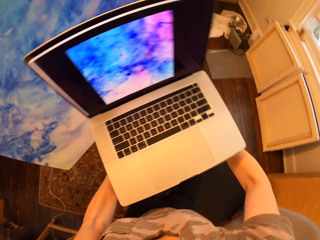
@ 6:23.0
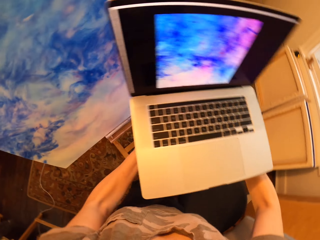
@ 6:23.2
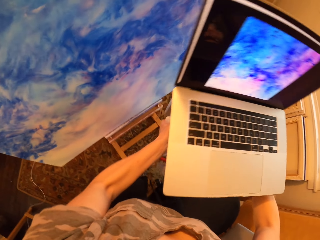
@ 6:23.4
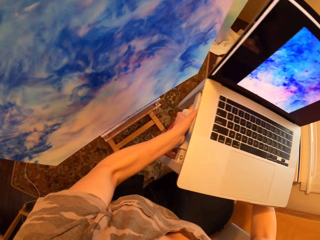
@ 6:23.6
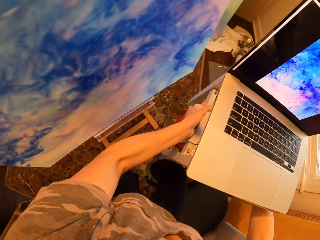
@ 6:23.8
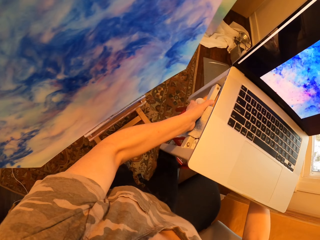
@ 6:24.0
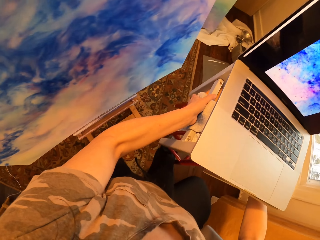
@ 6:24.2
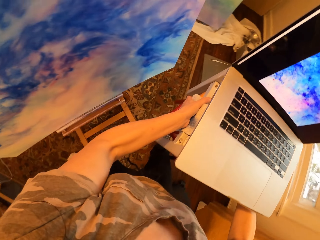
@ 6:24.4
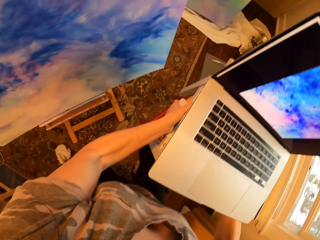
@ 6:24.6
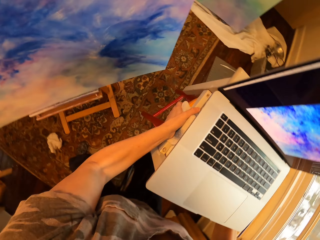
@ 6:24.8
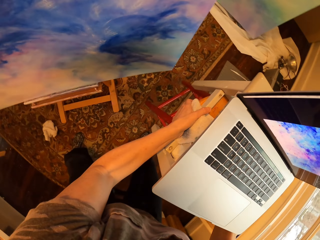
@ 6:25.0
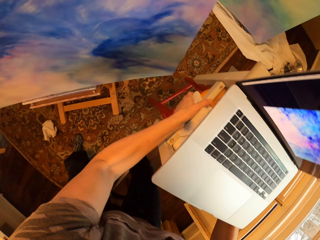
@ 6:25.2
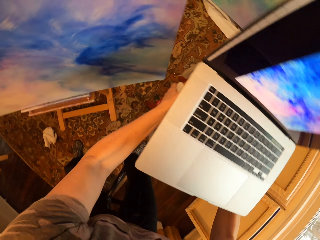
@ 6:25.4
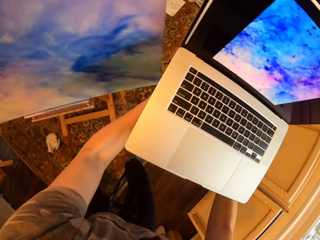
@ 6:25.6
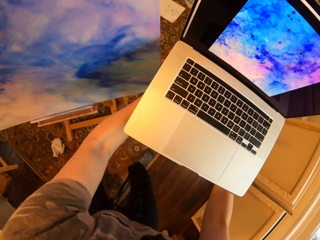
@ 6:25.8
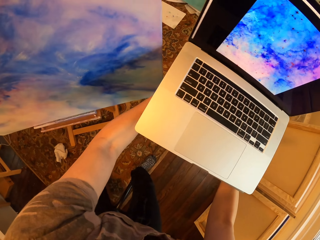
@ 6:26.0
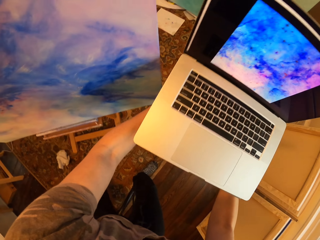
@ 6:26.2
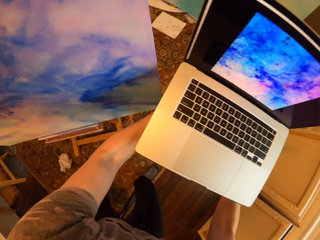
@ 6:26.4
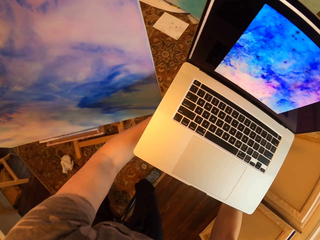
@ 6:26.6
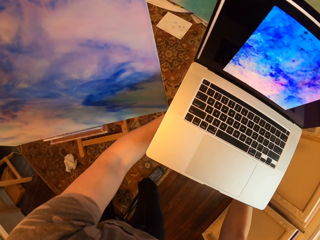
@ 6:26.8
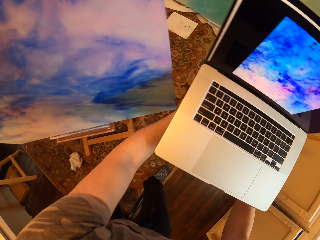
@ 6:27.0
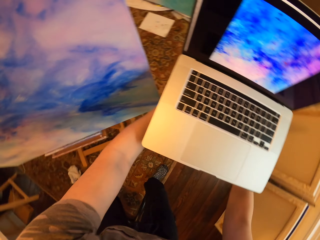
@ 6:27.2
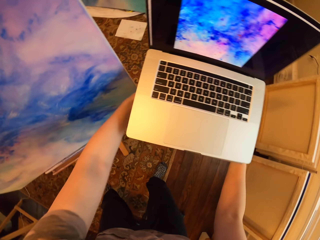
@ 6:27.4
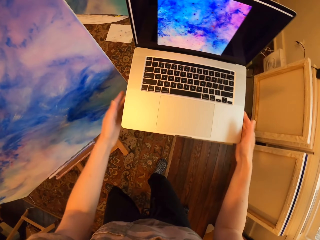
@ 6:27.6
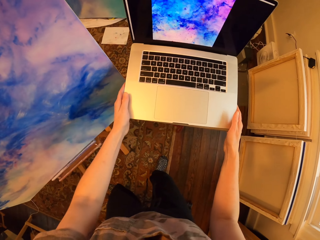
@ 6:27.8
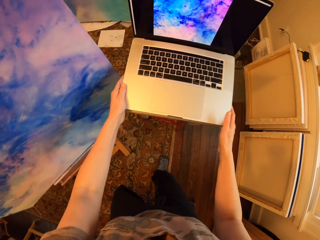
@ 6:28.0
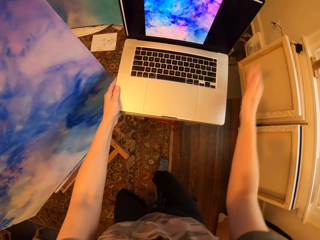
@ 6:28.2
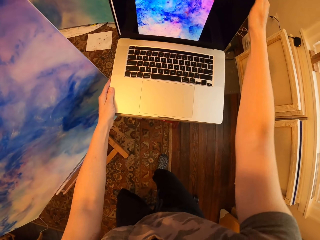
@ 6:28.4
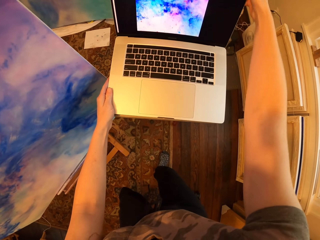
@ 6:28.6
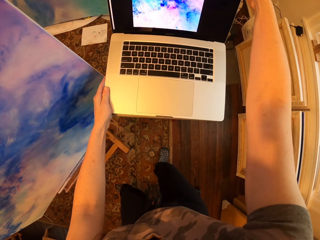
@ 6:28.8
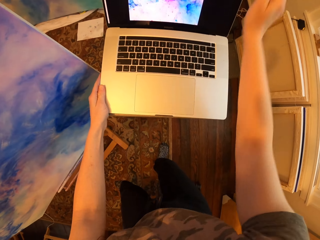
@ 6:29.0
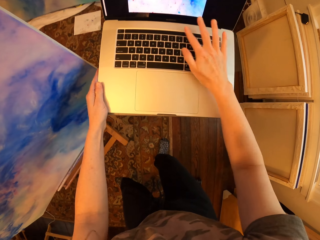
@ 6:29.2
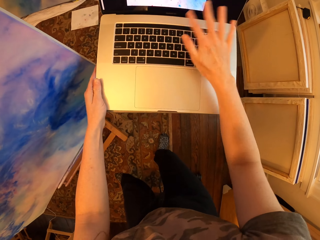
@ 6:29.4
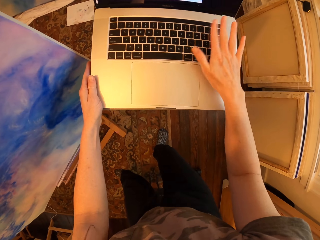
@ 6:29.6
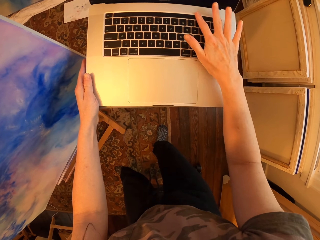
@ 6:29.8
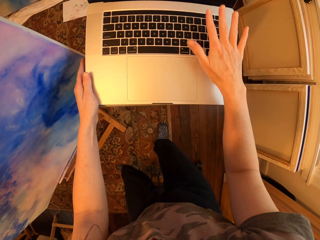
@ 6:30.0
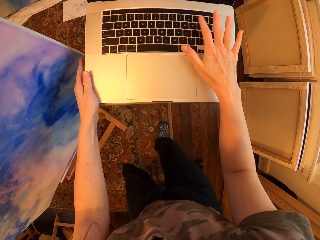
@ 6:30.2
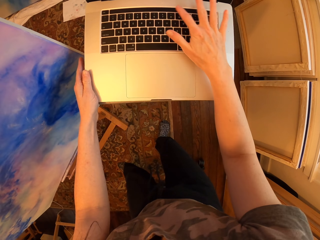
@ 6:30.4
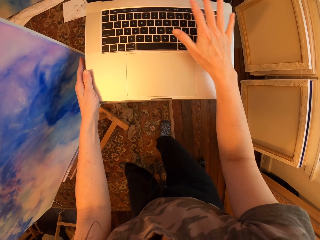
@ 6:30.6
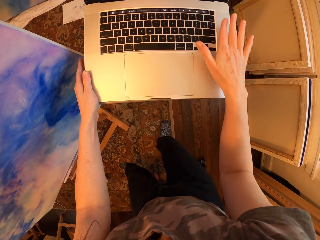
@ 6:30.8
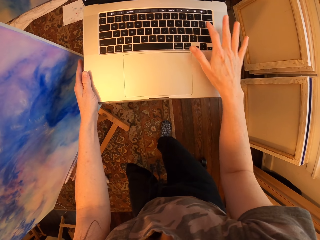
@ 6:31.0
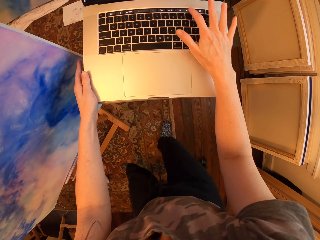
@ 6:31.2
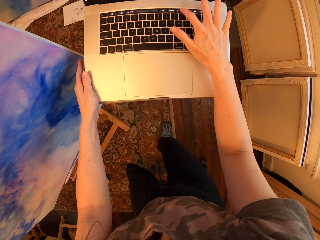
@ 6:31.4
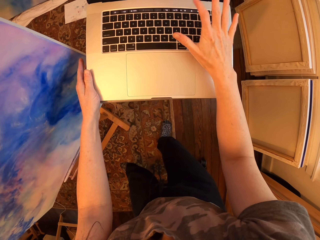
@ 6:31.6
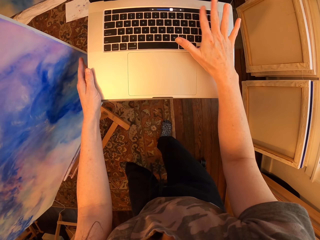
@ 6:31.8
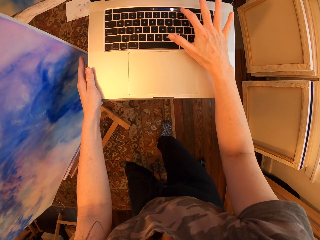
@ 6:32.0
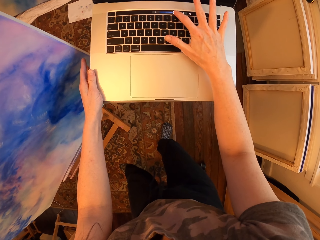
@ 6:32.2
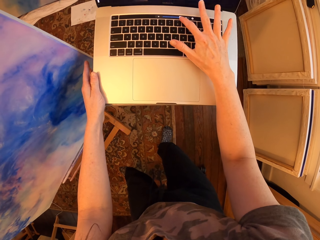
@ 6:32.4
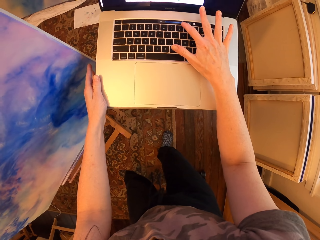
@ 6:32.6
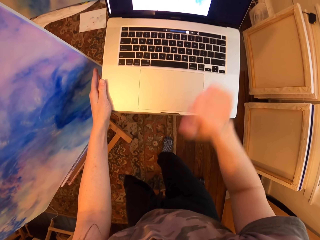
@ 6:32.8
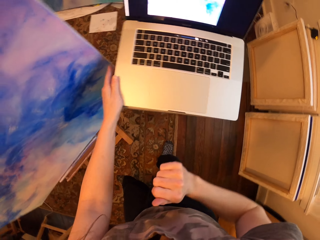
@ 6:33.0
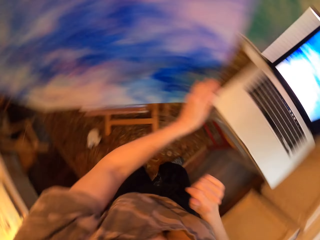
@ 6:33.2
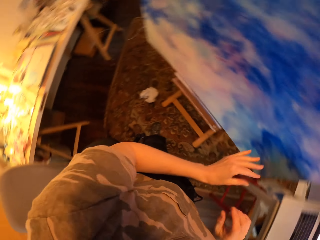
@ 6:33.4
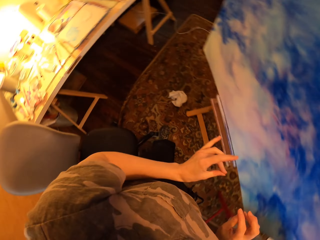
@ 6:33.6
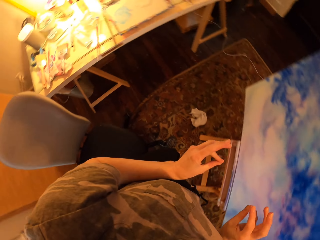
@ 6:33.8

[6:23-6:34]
The camera wearer is putting the laptop next to the portrait. They straighten the laptop. They touch the keyboard.

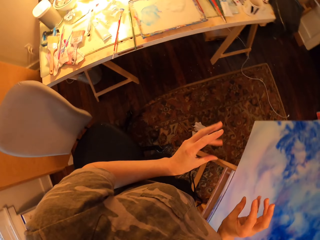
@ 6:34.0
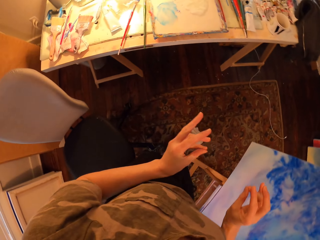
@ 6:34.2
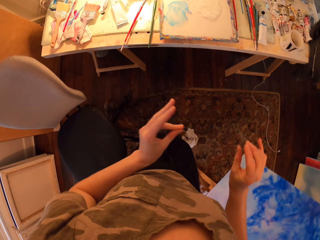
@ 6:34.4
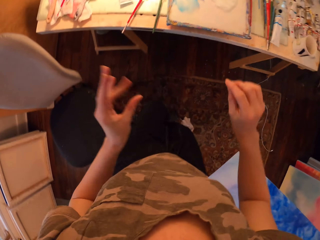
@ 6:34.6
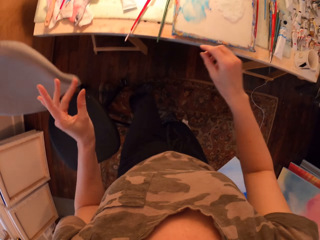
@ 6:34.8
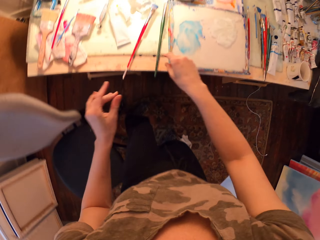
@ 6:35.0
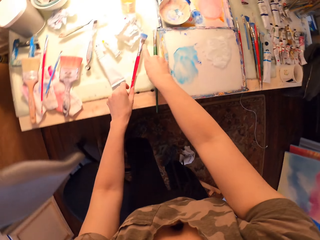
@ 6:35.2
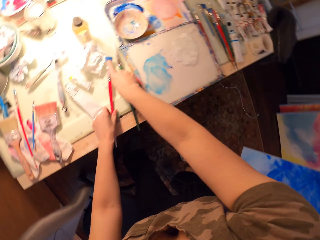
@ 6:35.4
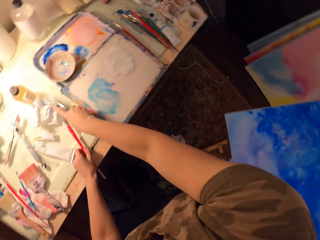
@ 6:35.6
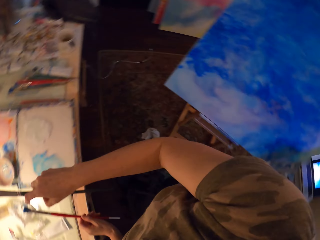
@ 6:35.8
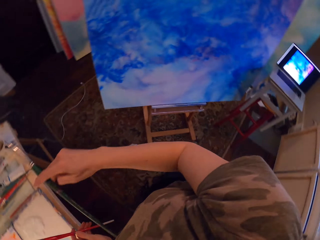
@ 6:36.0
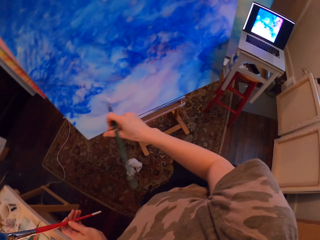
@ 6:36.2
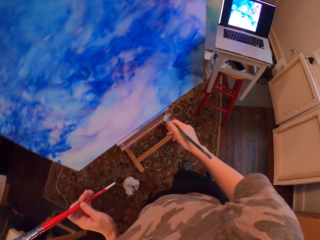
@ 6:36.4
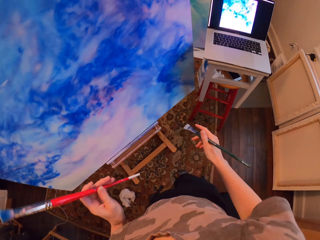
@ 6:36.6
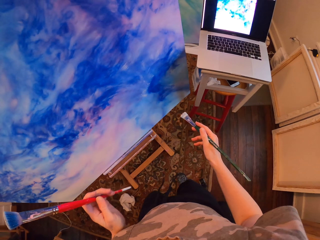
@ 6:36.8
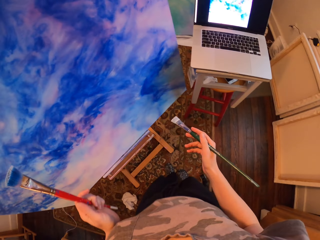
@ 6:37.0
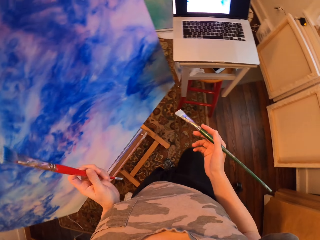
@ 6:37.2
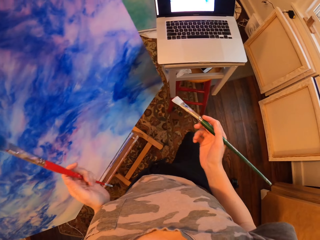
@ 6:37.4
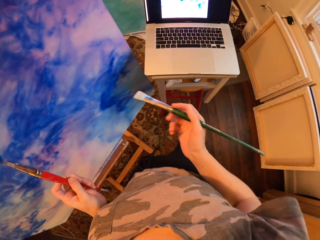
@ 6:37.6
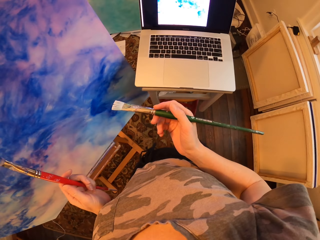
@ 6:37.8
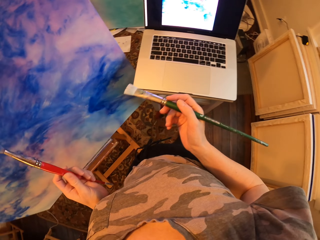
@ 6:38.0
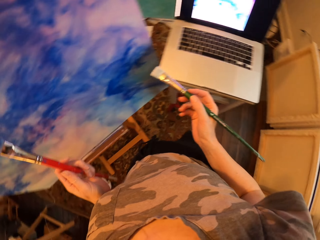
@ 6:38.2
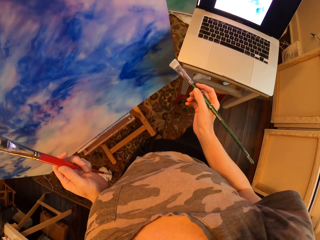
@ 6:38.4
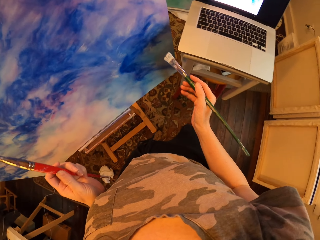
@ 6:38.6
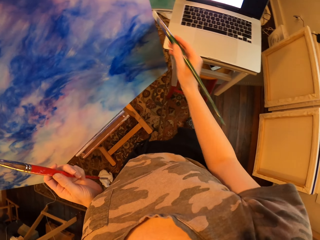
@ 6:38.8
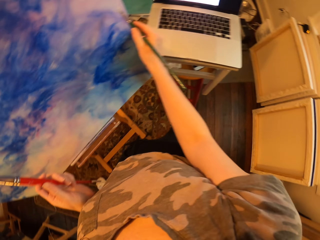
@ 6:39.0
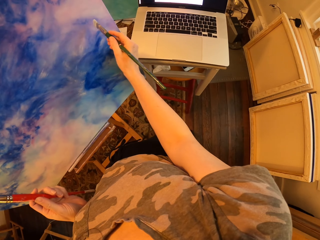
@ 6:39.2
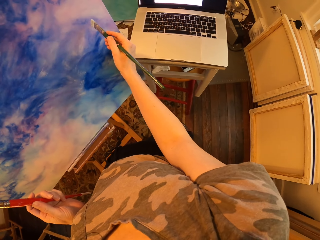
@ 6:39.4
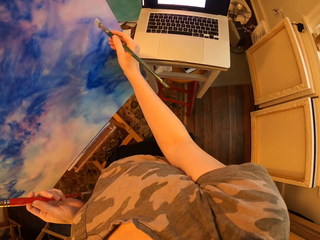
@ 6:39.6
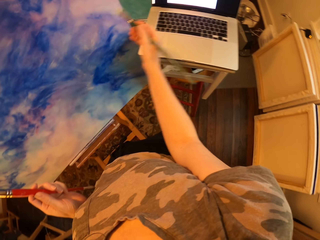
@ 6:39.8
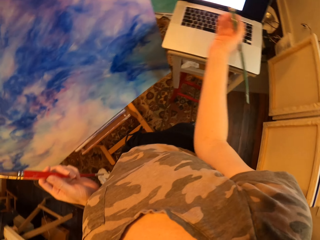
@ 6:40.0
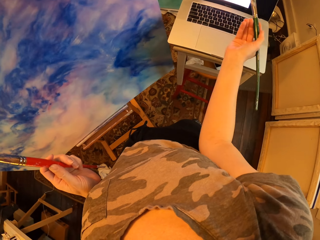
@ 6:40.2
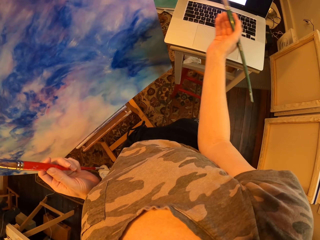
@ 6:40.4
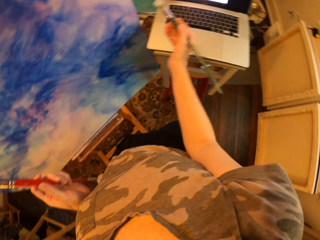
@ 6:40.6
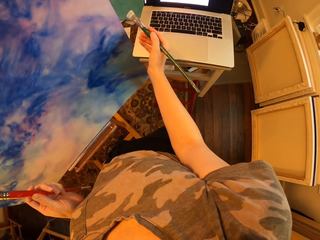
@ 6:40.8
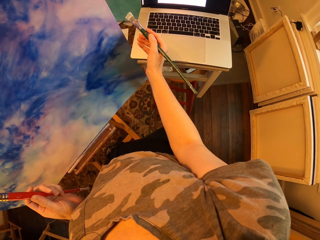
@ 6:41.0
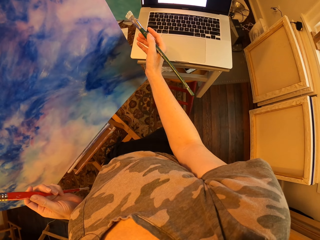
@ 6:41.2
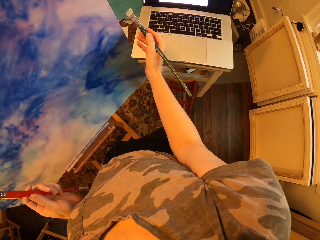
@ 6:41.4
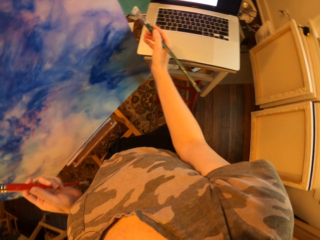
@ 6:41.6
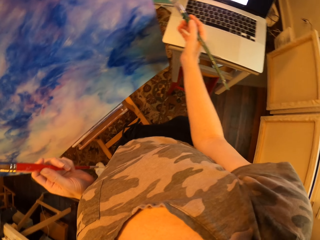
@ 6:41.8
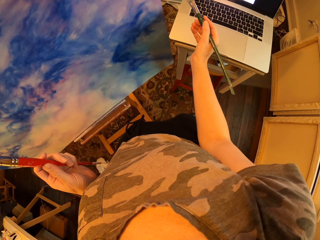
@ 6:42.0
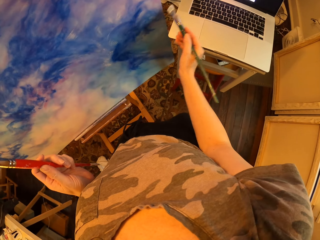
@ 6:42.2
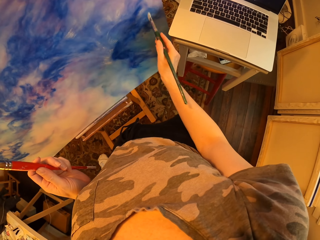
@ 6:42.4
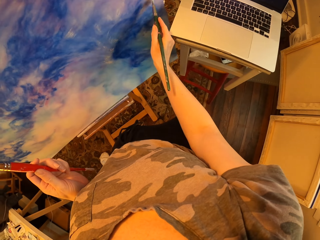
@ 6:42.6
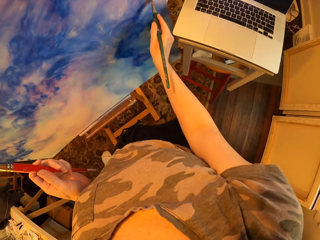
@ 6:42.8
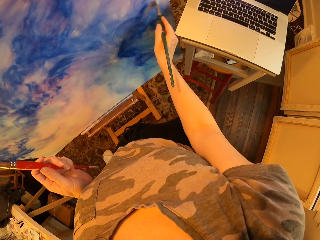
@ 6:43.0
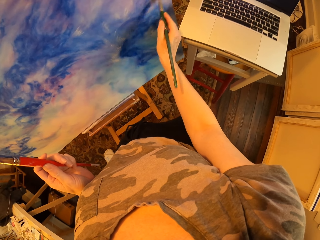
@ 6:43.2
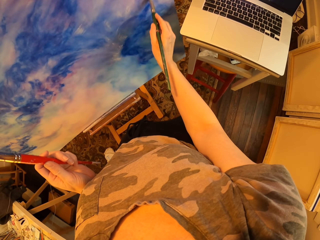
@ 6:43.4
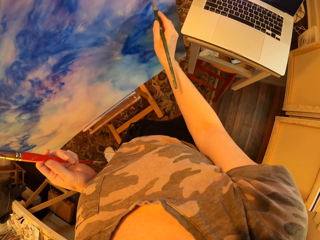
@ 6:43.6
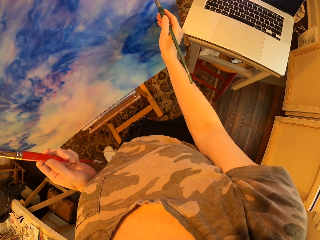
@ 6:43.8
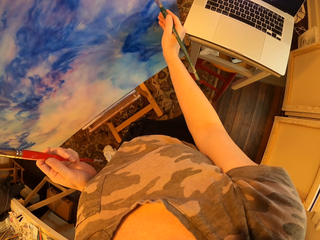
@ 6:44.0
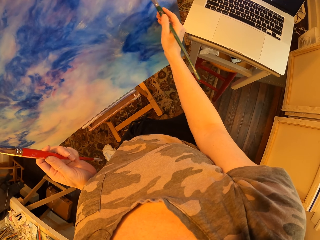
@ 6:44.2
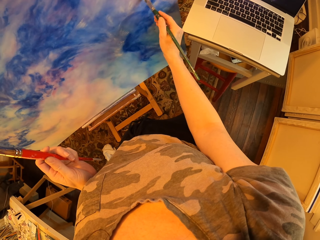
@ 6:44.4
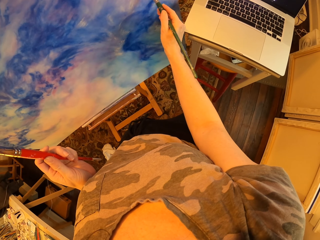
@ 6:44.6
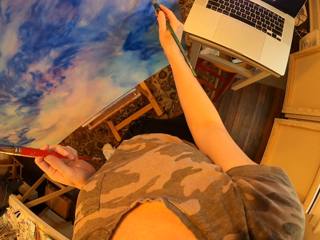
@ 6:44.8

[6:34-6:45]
The camera wearer looks around. They pick up the paintbrush. They paint the wall board.
